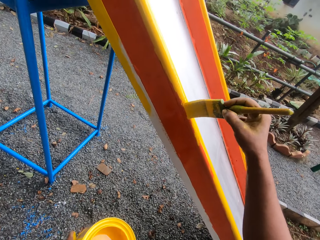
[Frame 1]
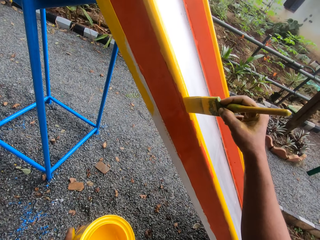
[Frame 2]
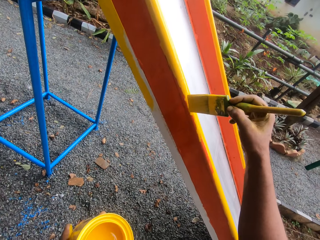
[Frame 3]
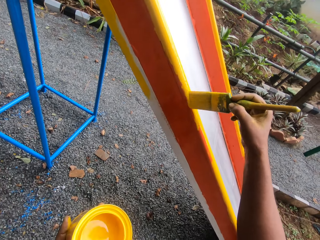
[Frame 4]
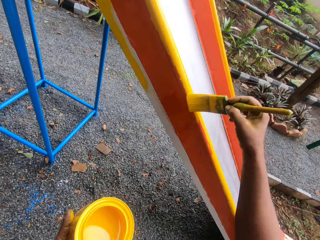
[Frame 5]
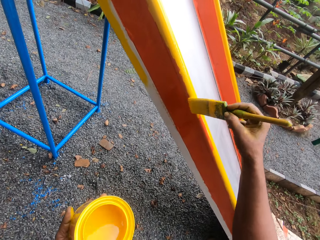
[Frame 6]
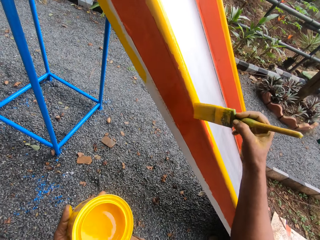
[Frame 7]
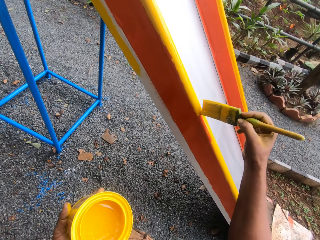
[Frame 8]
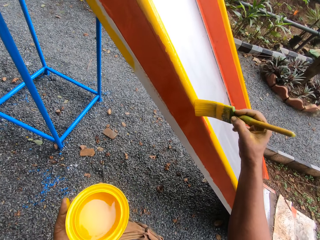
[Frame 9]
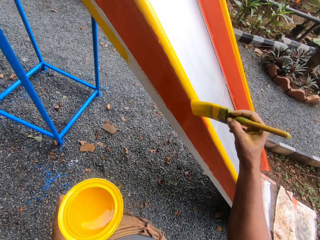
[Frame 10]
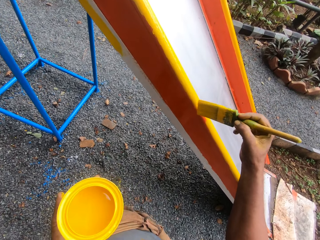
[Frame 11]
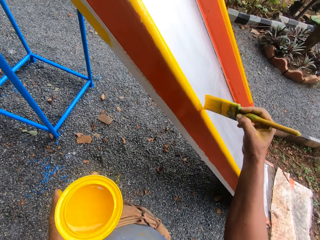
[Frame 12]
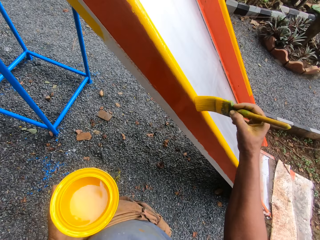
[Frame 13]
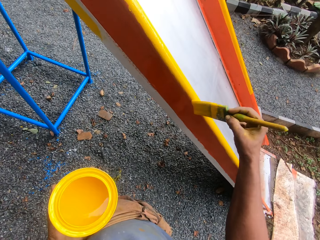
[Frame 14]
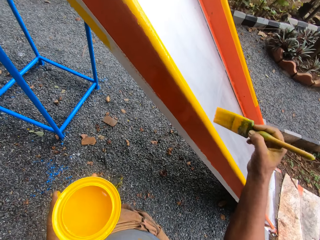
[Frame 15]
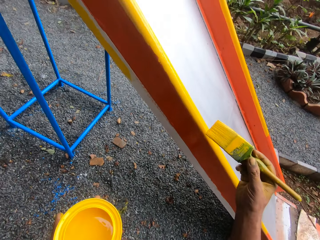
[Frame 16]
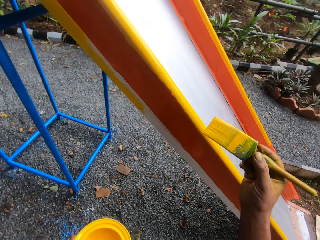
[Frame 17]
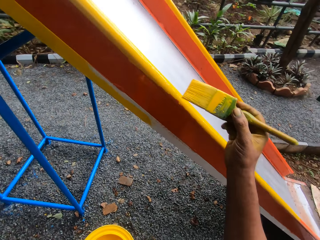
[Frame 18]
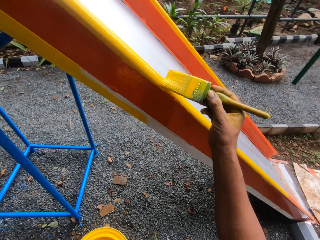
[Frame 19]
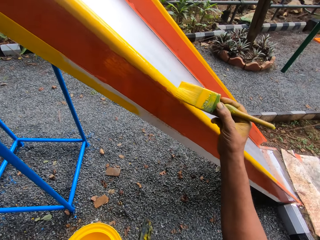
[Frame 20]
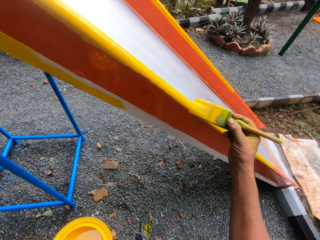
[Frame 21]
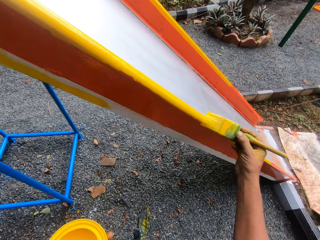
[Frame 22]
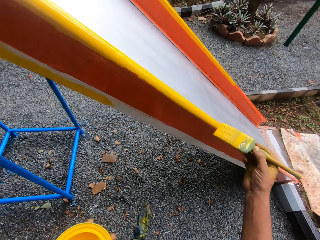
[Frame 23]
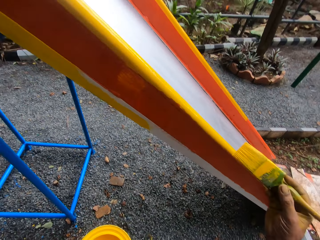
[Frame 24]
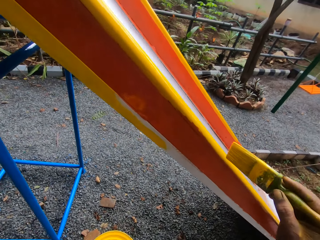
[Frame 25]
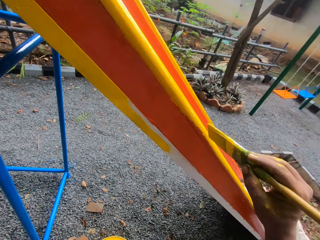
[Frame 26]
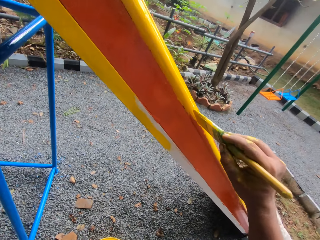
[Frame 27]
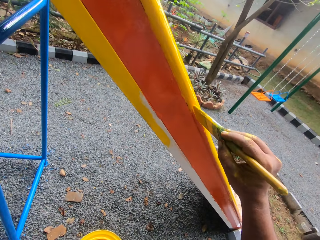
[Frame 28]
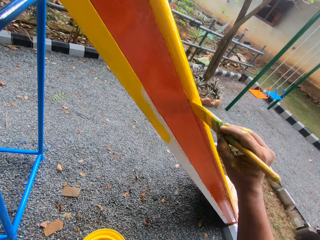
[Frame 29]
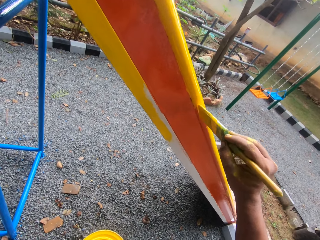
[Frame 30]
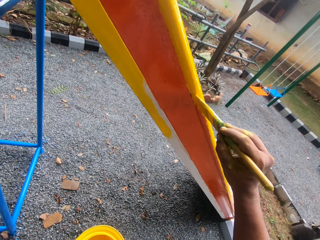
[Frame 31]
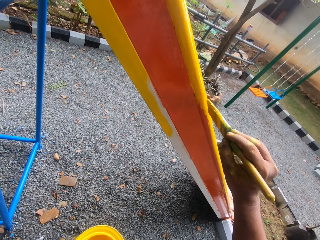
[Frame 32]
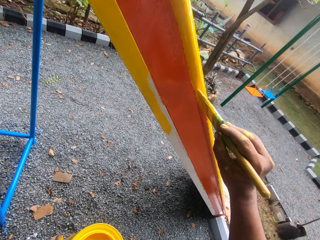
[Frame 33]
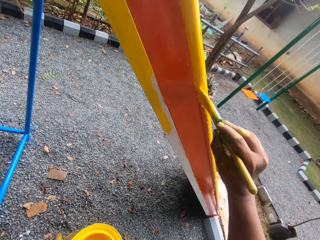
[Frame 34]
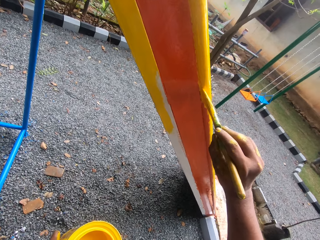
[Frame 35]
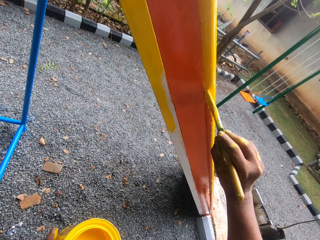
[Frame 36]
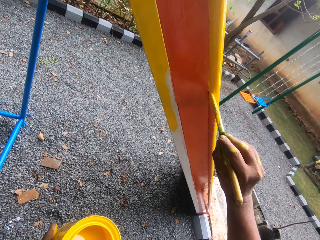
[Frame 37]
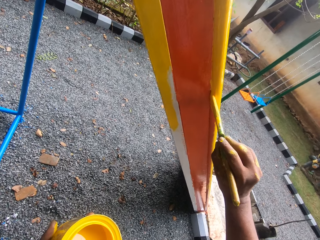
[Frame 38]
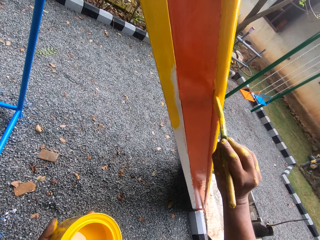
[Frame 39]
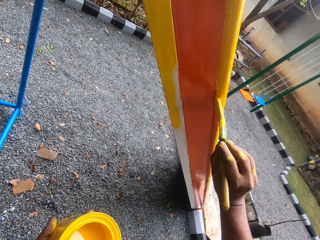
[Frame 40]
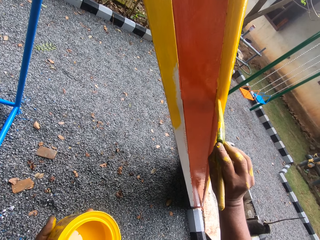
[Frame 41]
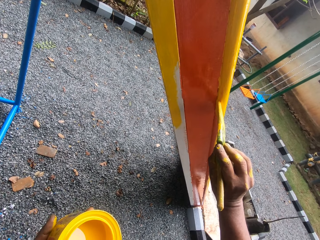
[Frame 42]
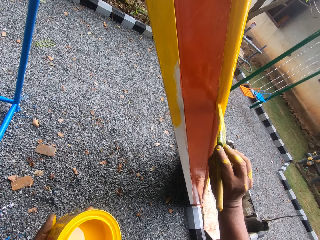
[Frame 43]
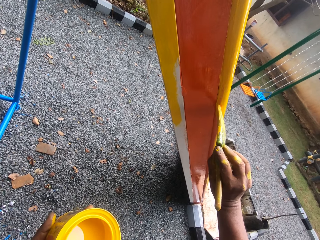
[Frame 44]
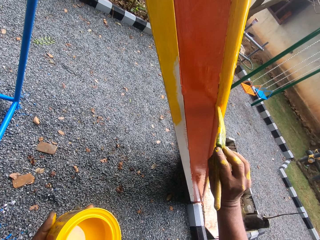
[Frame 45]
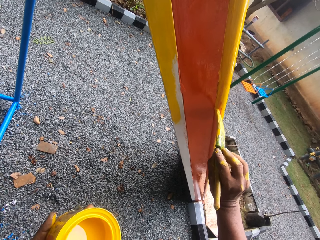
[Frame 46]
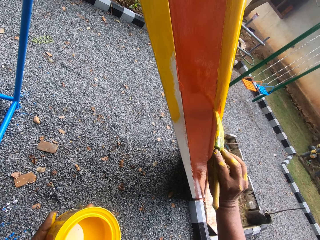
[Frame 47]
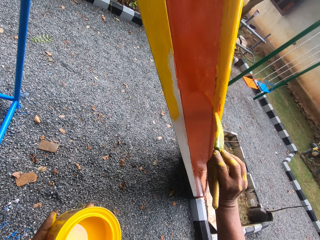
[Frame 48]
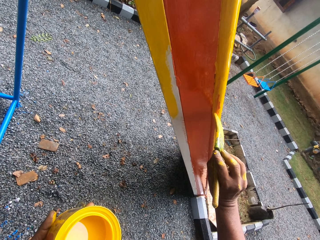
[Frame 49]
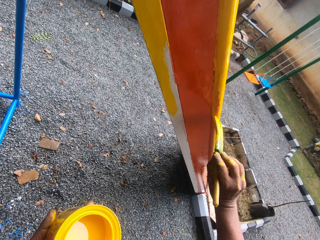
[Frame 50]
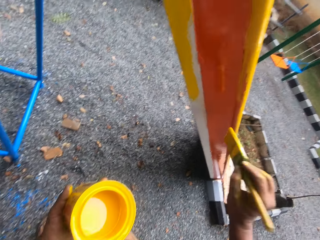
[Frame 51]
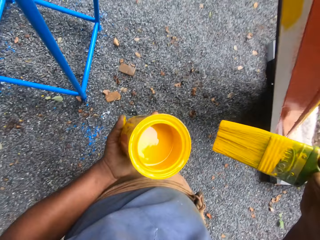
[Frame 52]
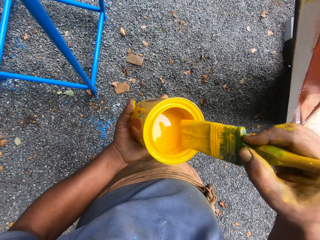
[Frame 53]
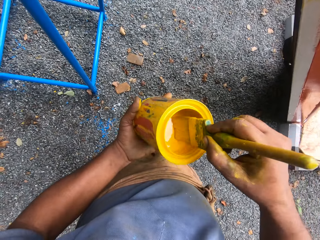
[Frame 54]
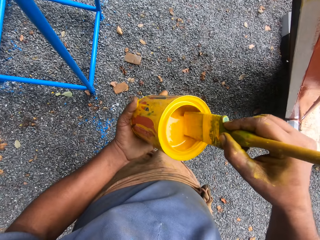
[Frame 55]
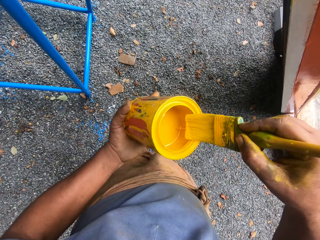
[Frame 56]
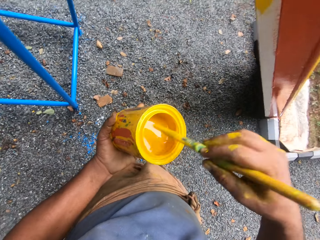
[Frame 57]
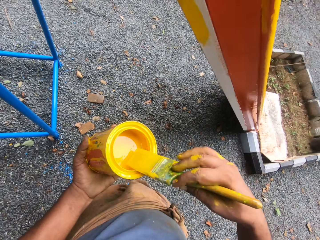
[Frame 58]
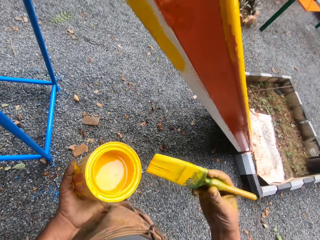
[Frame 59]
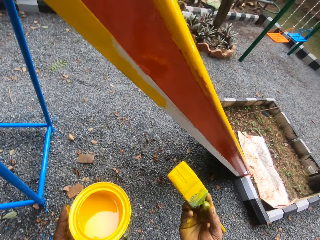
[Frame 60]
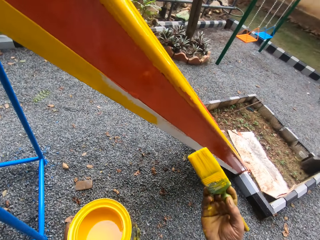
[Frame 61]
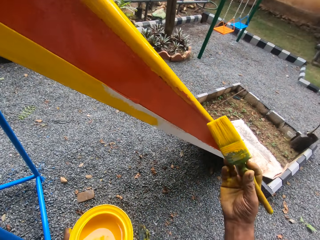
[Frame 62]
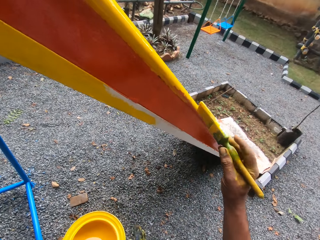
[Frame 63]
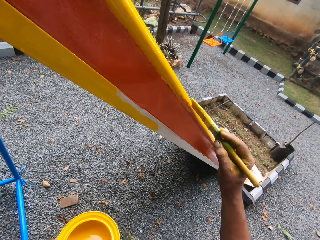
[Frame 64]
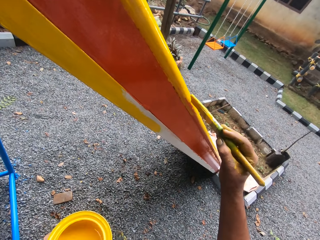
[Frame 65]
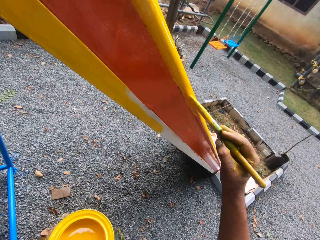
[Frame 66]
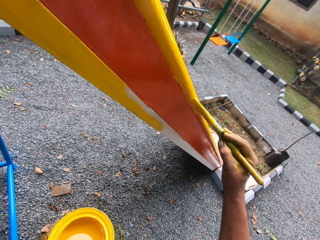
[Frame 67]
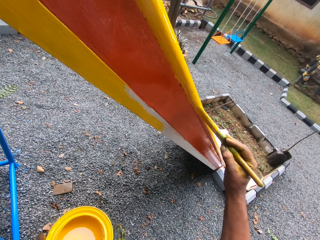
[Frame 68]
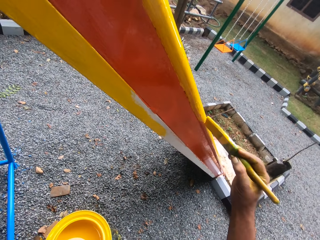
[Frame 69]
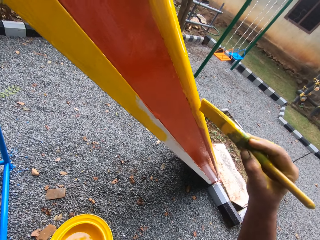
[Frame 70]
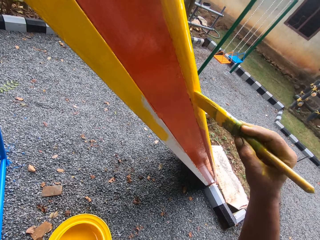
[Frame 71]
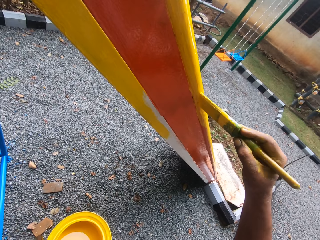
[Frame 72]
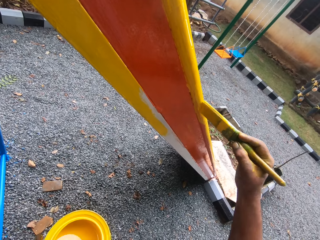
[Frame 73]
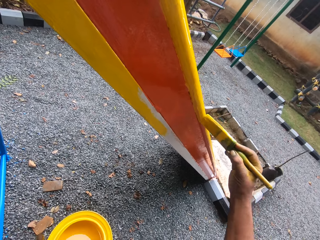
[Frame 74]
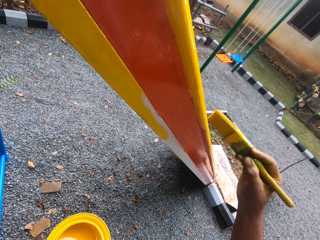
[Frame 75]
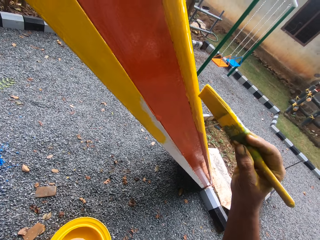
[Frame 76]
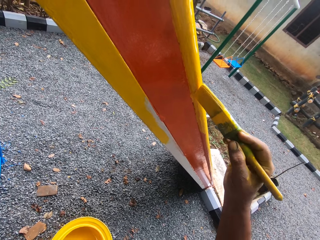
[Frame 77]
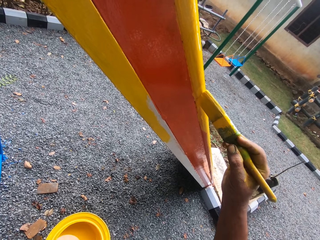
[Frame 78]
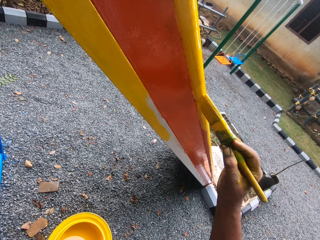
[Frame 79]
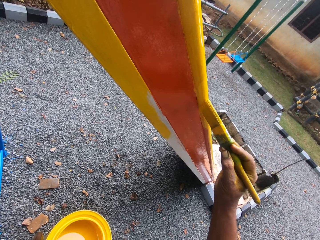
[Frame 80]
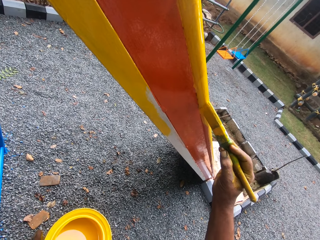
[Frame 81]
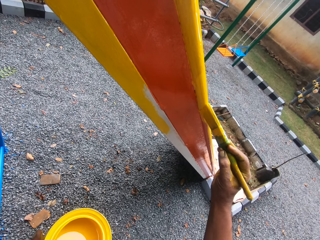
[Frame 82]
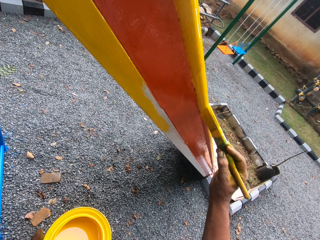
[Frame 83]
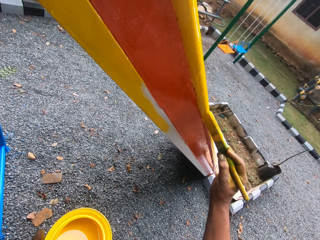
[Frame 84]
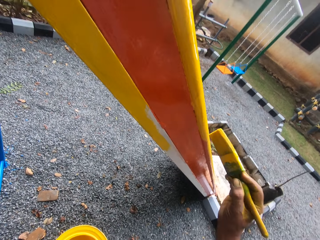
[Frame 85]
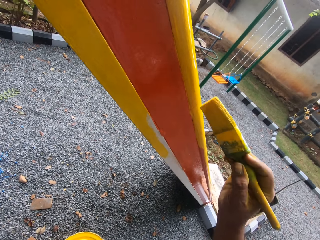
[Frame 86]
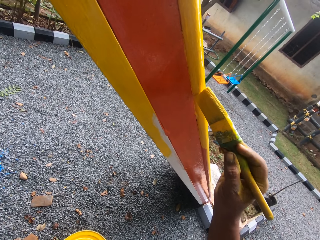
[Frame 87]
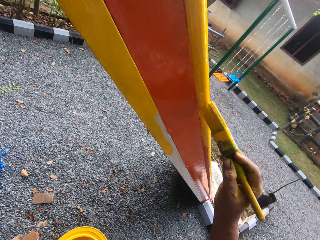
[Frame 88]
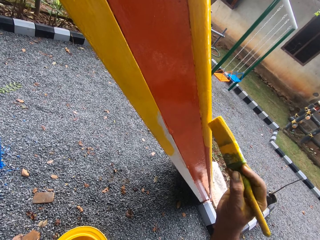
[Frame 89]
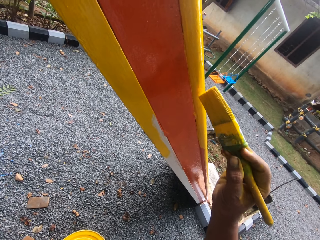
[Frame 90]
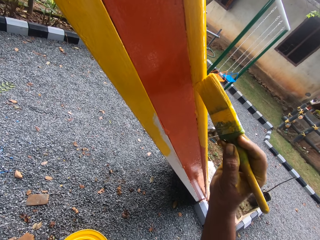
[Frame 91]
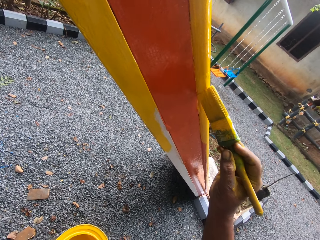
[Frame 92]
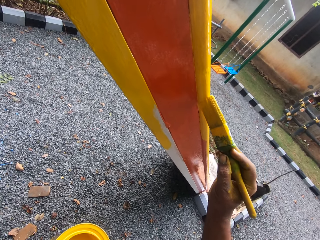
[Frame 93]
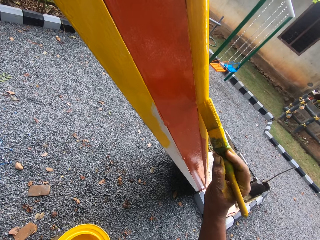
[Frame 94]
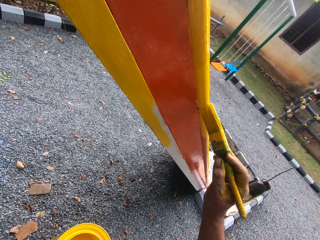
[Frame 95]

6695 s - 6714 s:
The camera wearer dips the brush in paint. They paint the swing.

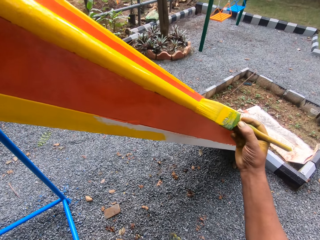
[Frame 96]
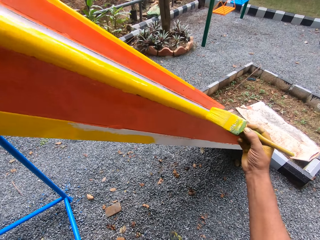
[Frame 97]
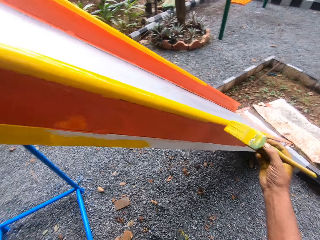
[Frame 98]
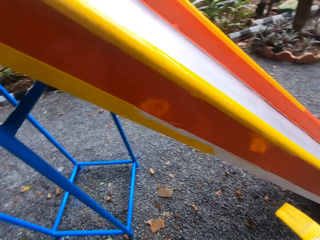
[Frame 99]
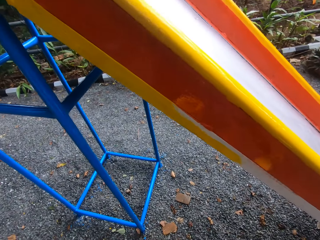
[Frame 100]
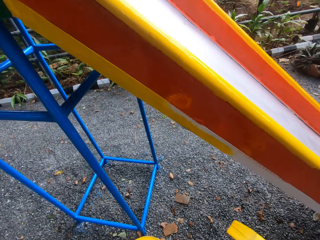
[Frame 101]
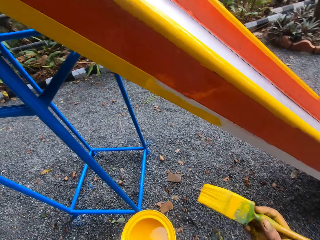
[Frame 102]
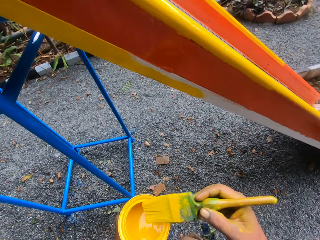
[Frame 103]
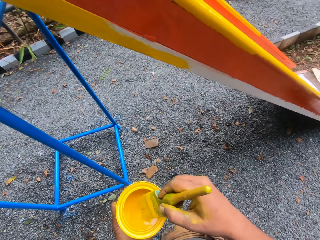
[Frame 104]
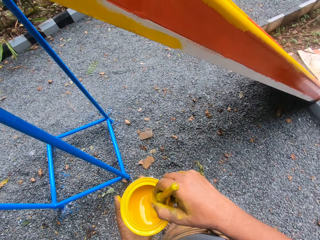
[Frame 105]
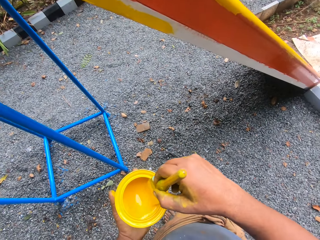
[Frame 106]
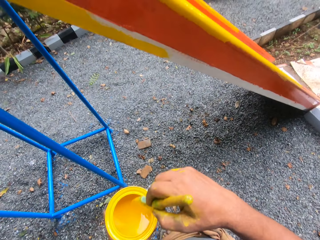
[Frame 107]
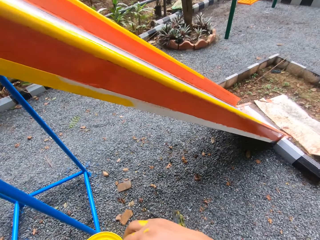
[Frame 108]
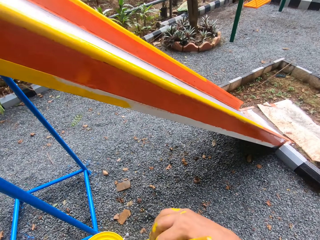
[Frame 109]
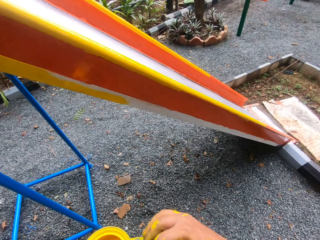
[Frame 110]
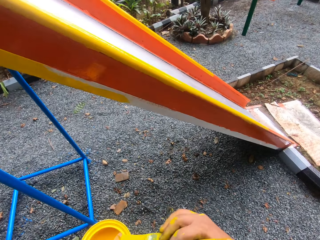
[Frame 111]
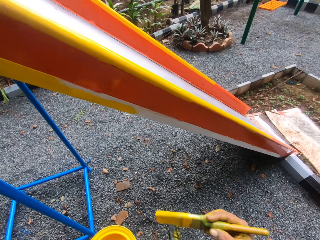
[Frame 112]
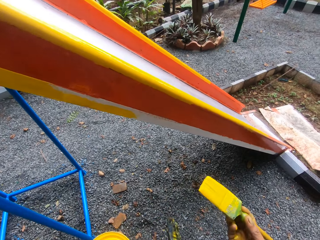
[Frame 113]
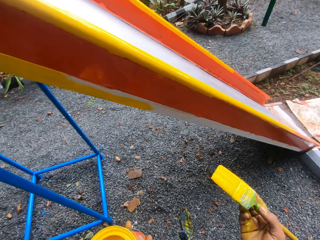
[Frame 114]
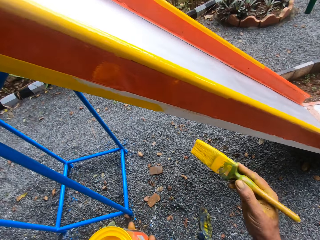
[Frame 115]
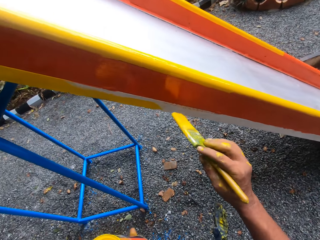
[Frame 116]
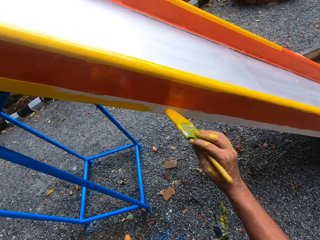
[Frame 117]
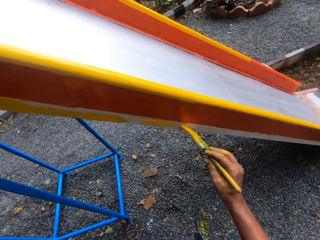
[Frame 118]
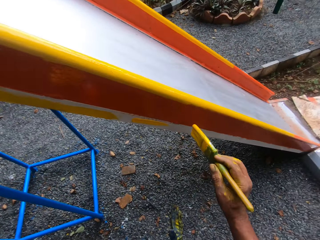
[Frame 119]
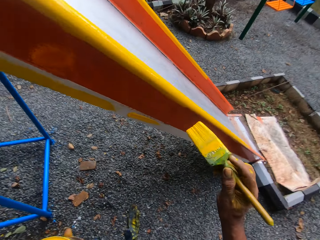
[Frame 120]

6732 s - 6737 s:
The camera wearer dips a brush in paint. They paint the swing.
